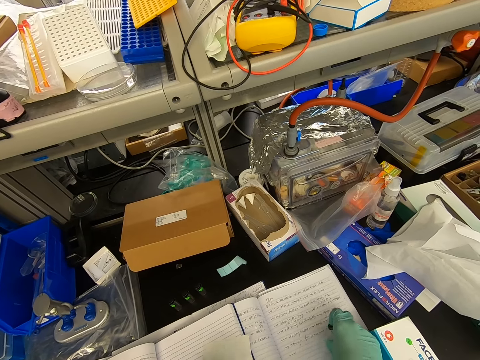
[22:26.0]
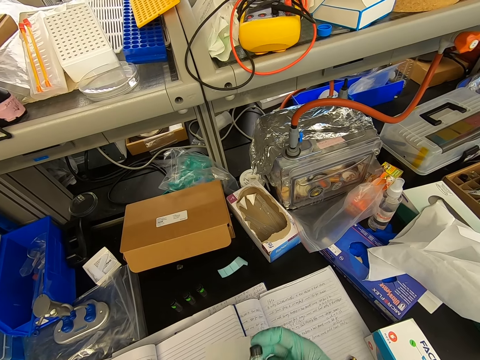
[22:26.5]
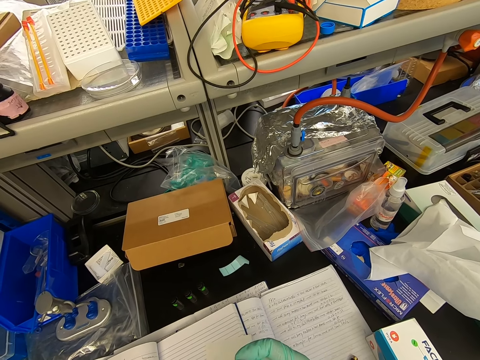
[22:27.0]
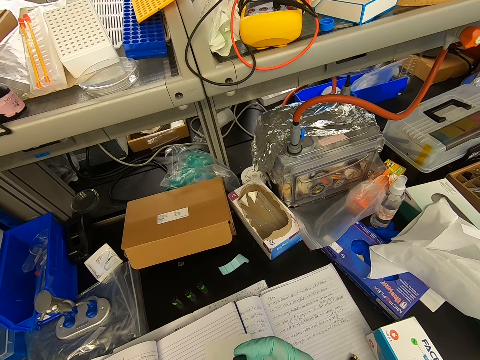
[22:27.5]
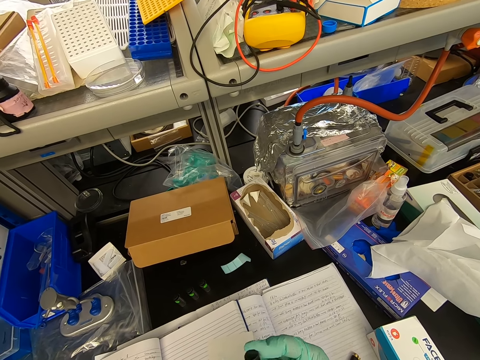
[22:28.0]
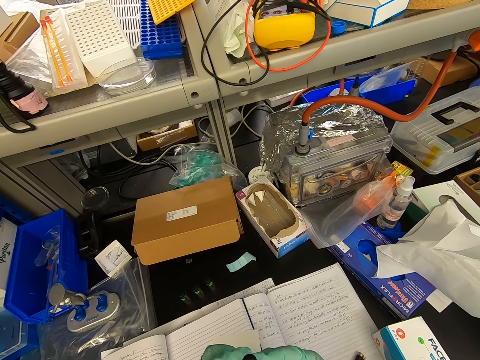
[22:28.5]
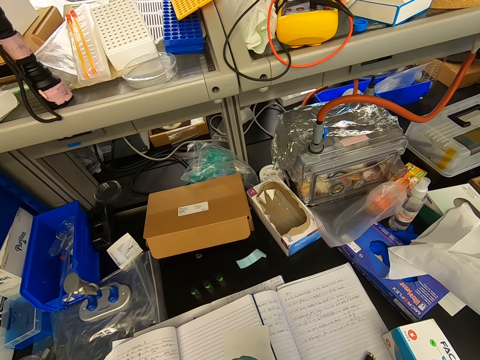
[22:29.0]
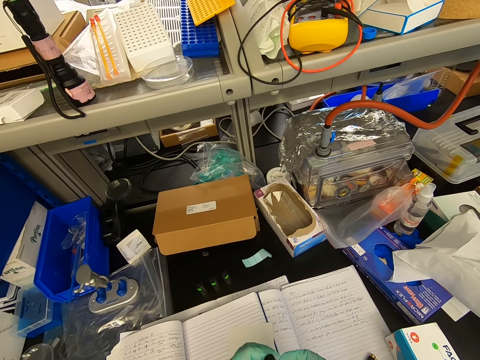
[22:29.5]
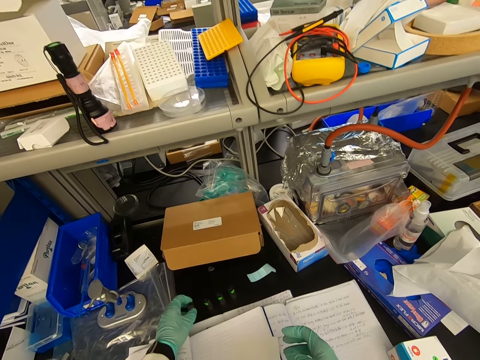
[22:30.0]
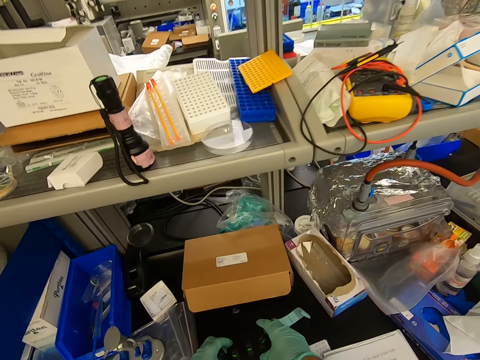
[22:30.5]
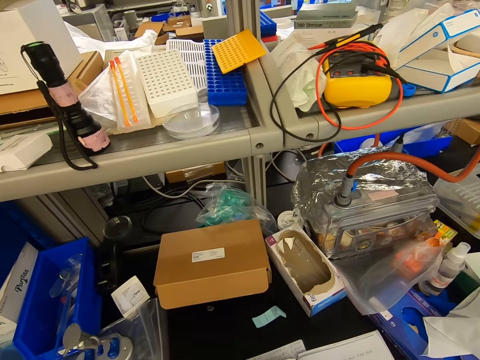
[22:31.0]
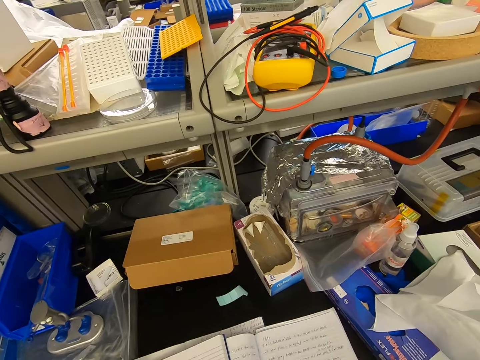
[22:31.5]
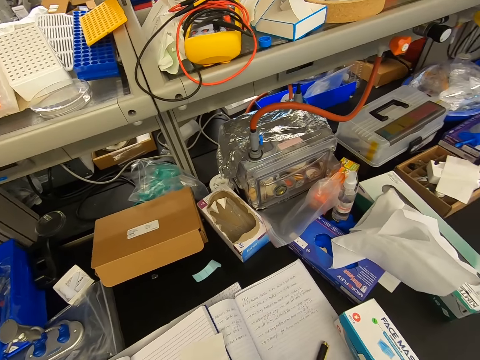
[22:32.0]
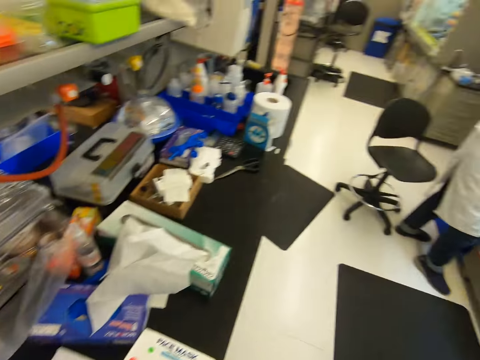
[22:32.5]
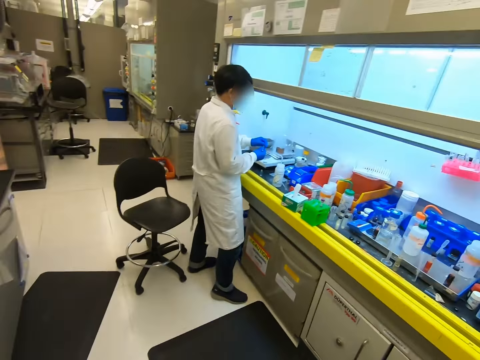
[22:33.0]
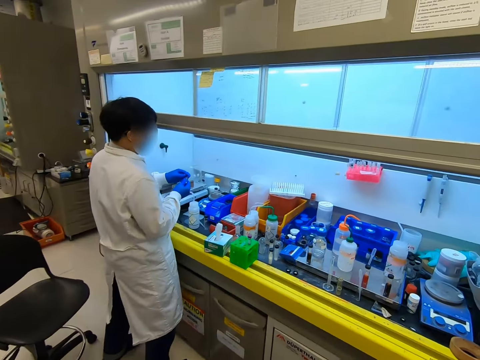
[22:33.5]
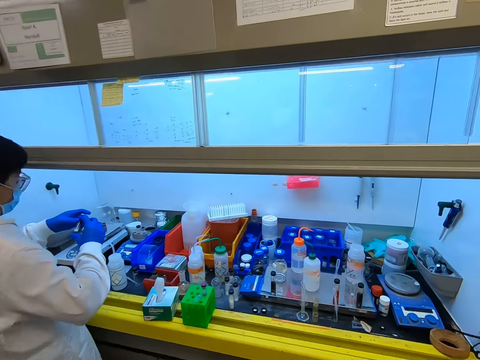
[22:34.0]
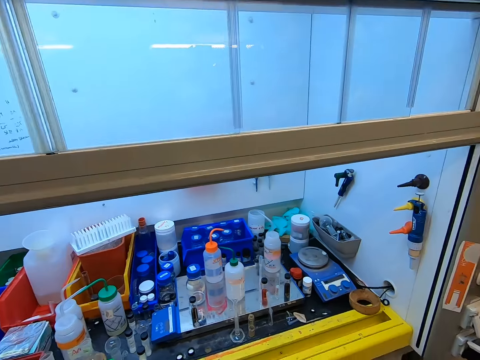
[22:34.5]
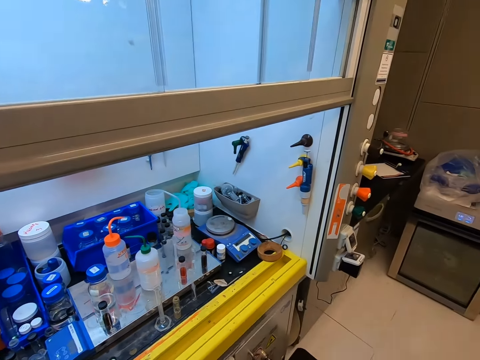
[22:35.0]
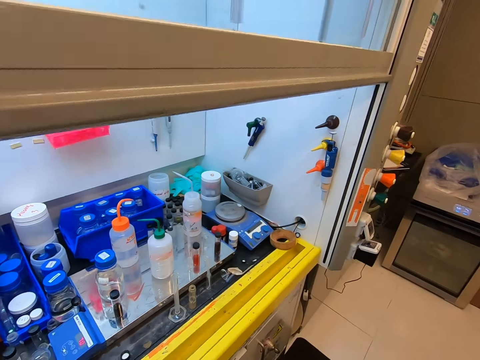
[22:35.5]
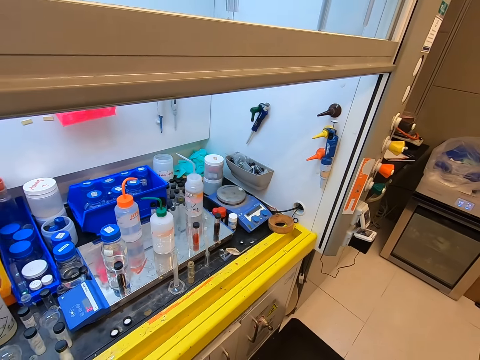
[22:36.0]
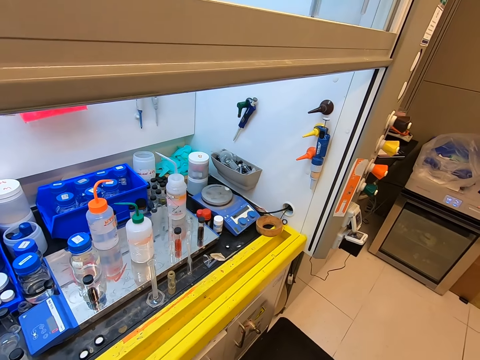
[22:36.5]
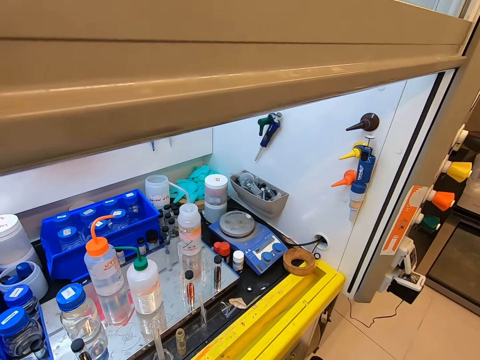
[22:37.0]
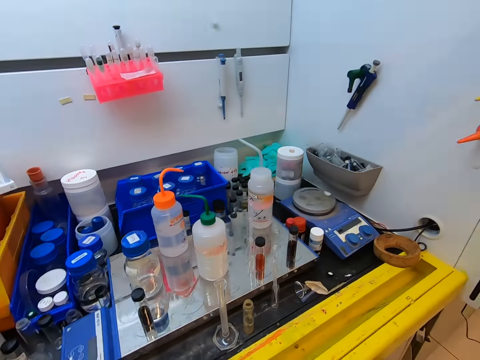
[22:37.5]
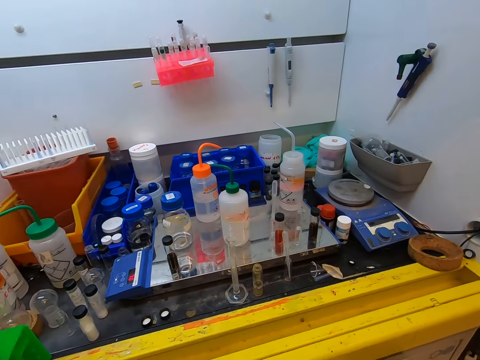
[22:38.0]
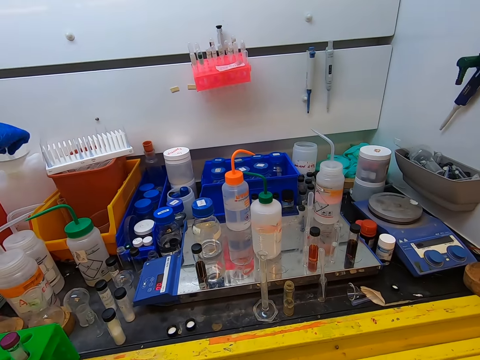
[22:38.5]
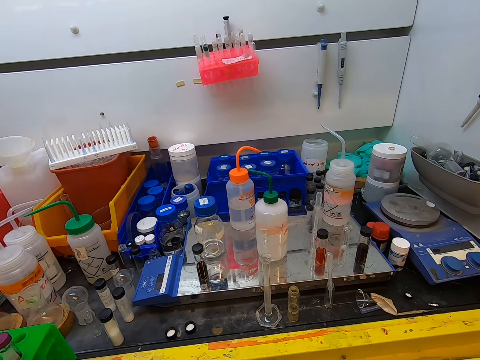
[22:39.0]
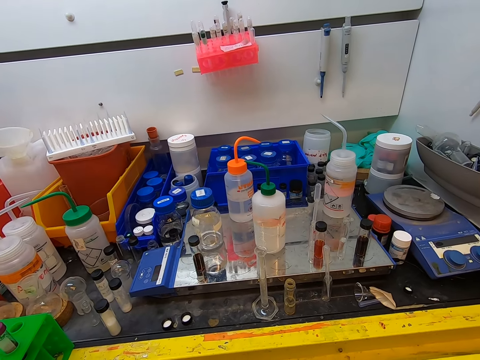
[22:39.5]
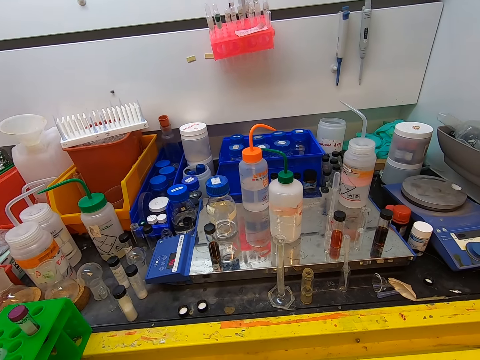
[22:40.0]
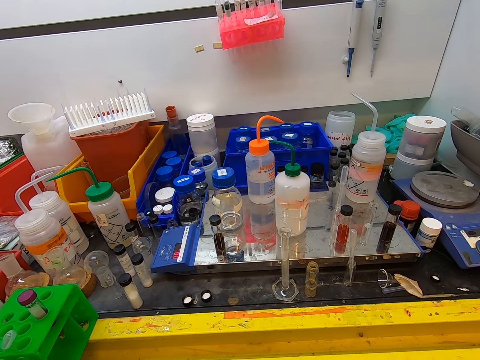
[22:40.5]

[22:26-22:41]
The camera wearer puts a sticker on the bottle. They put the bottle on the table. They pick up the bottle. They walk in the room. They look around the house. They stare at the bottle.

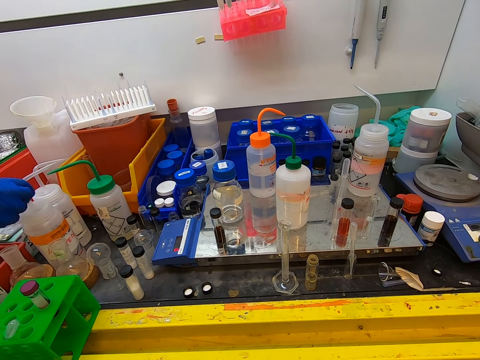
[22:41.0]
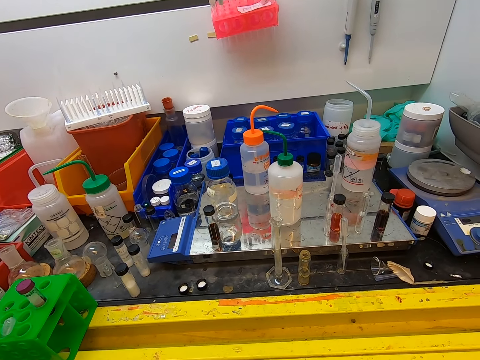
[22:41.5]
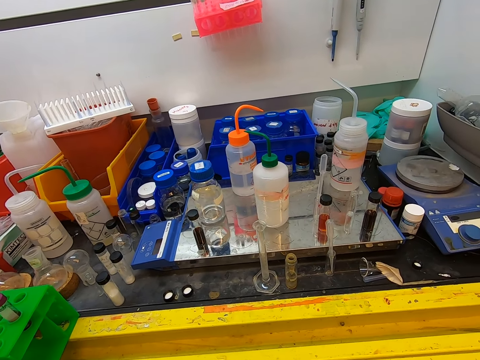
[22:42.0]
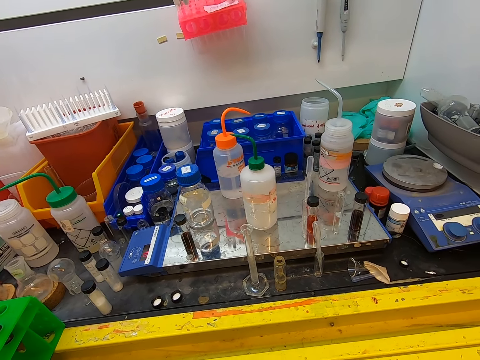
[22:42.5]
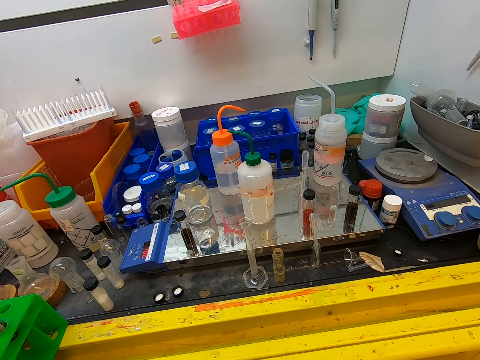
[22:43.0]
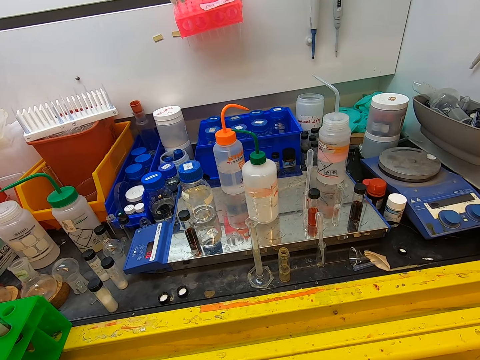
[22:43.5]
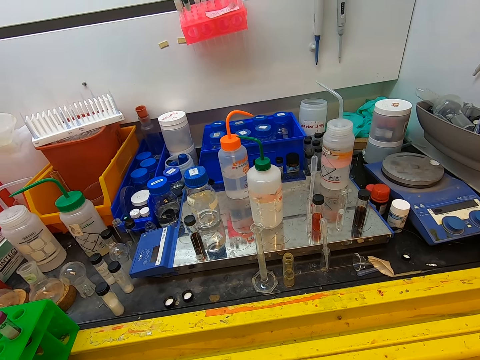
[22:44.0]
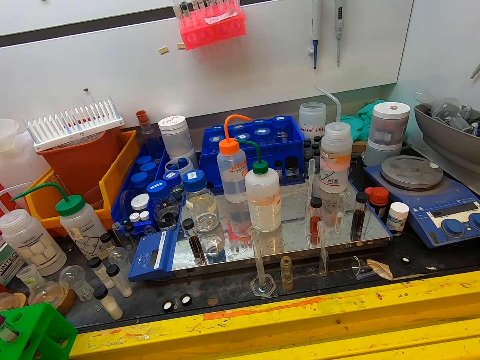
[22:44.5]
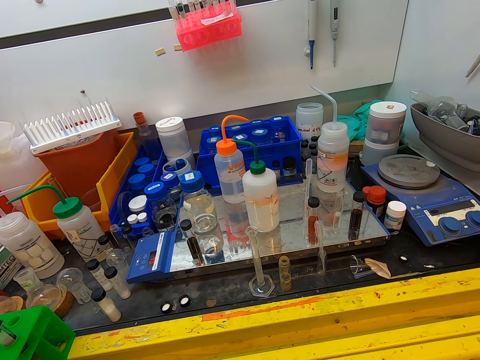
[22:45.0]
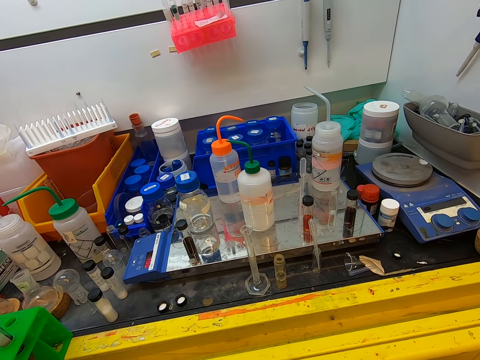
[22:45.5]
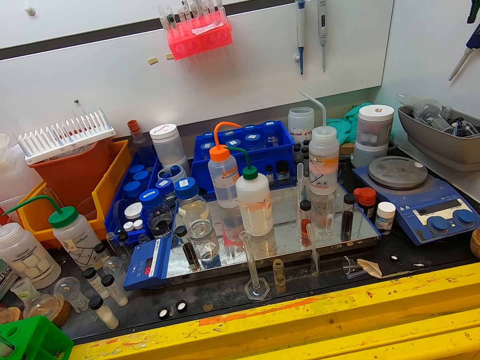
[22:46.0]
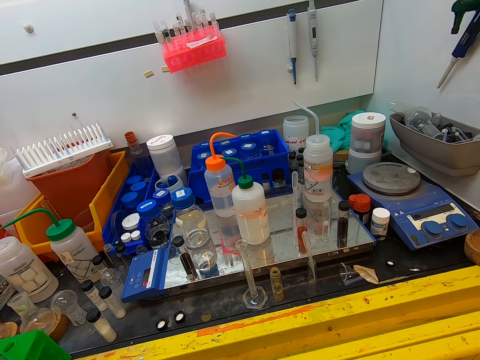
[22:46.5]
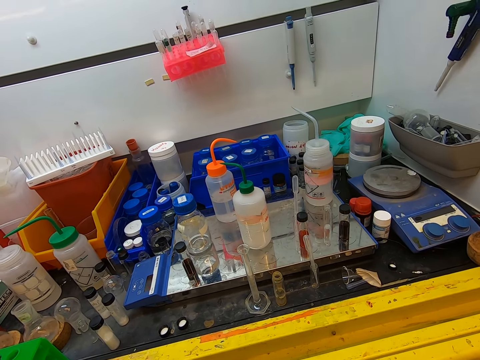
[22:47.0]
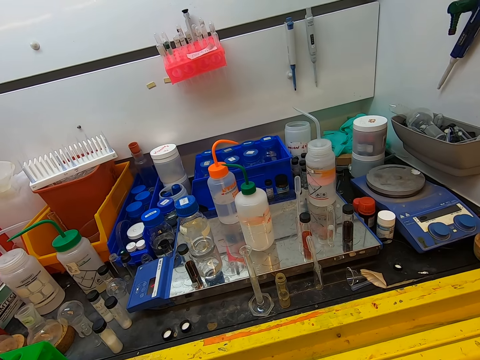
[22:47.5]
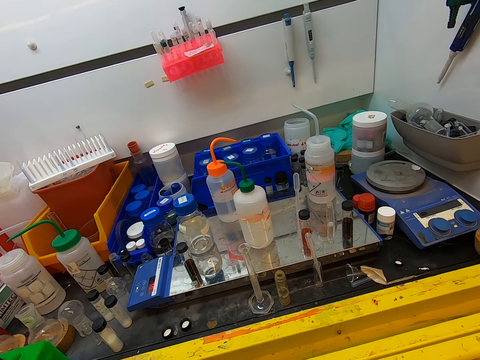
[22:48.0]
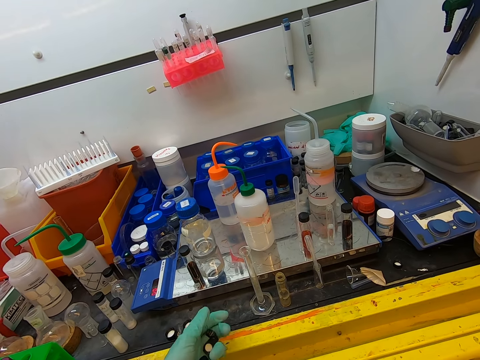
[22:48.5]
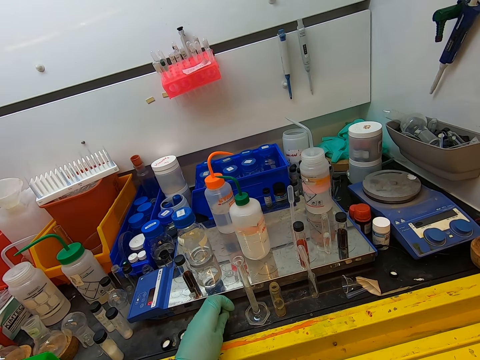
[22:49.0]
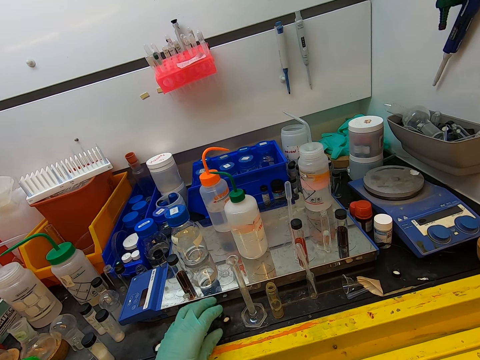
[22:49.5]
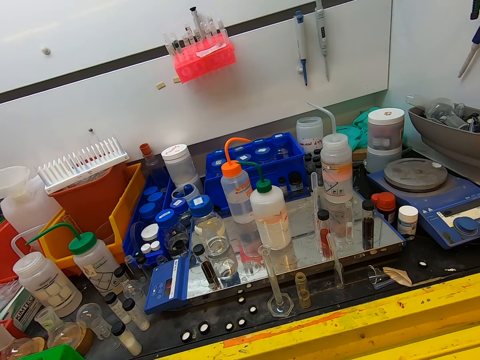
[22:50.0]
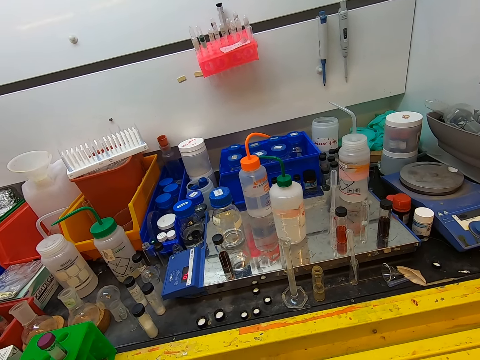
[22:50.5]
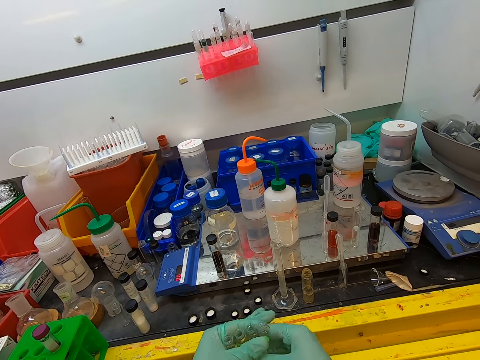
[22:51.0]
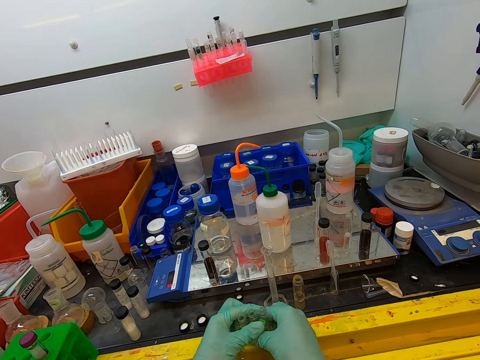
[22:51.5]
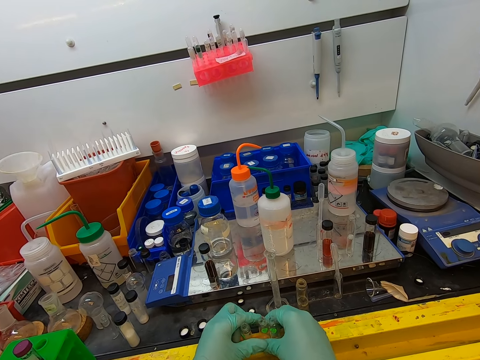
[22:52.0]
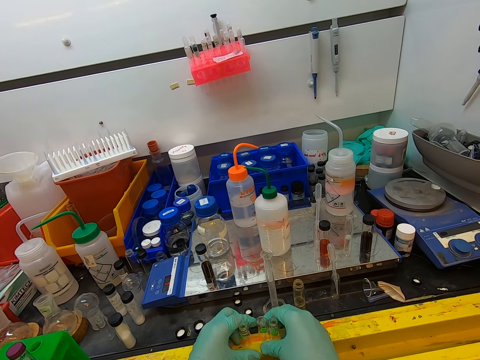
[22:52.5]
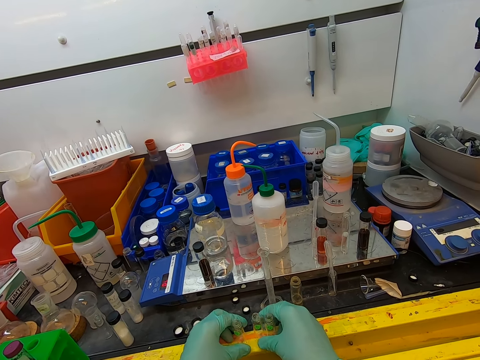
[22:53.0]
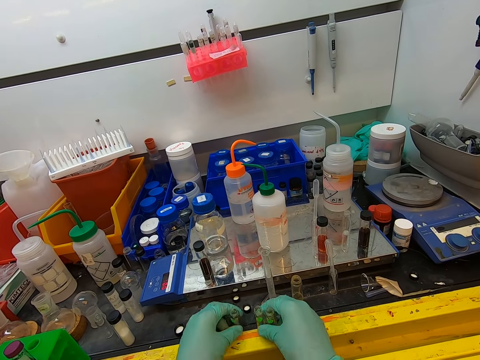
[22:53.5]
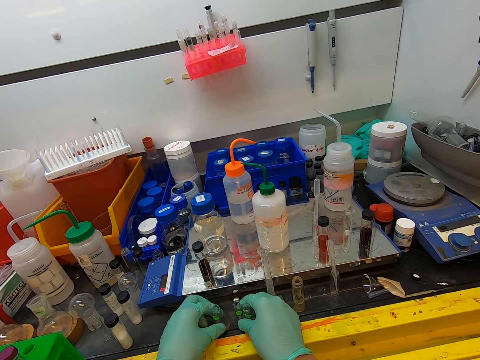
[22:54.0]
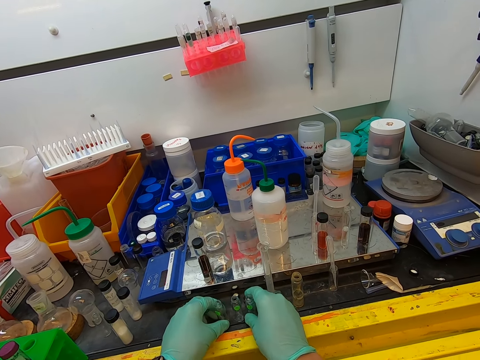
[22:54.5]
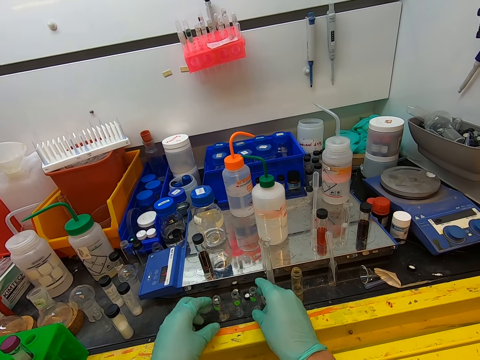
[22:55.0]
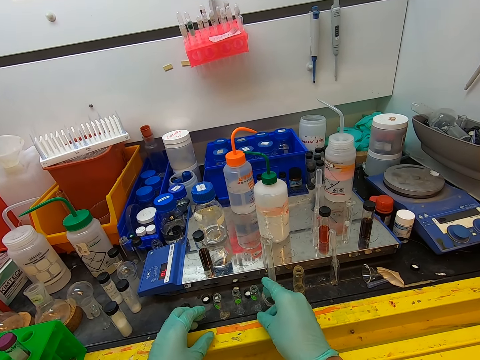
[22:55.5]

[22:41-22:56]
The camera wearer puts the test tube lids on a surface. They put the test tubes on top of the table.
